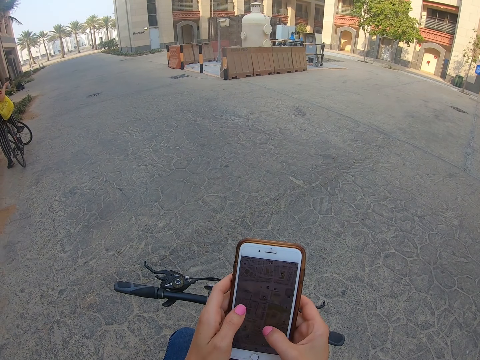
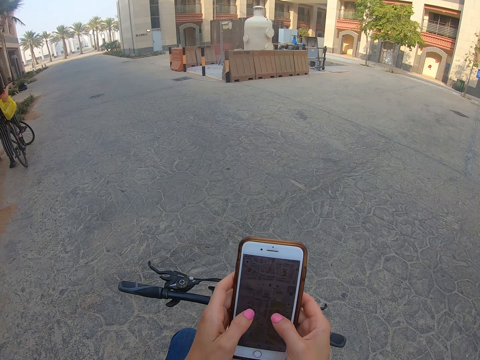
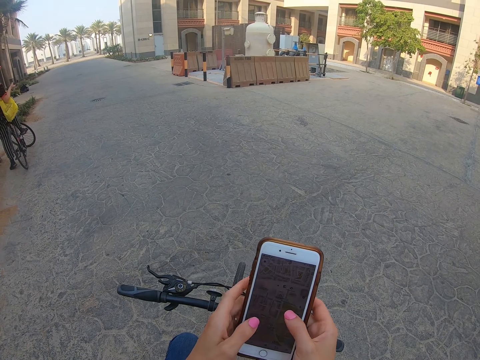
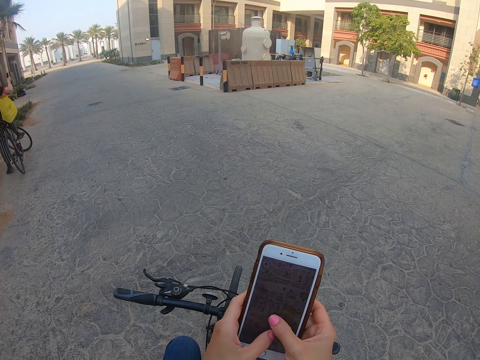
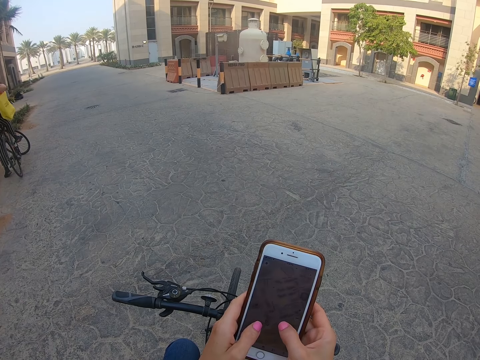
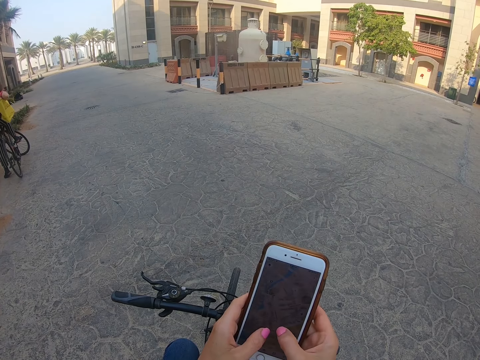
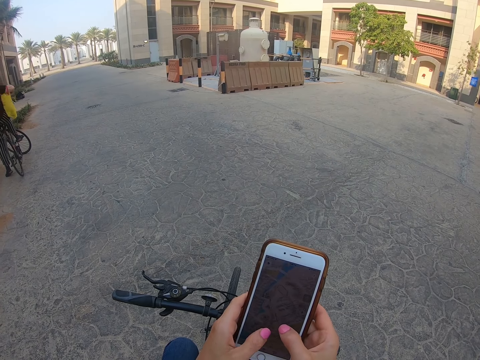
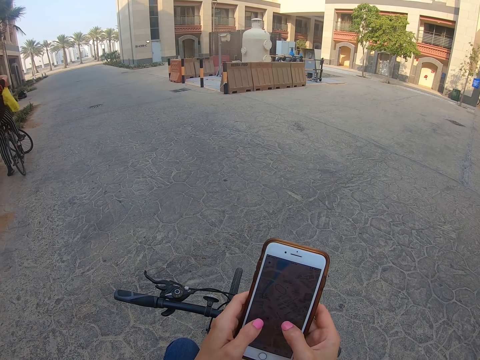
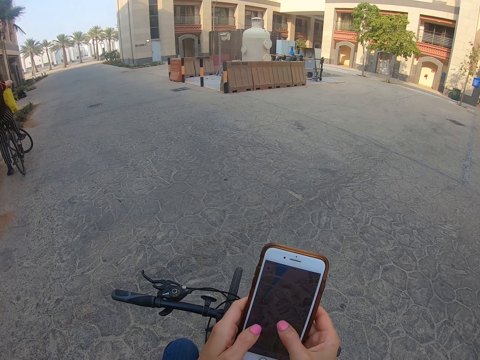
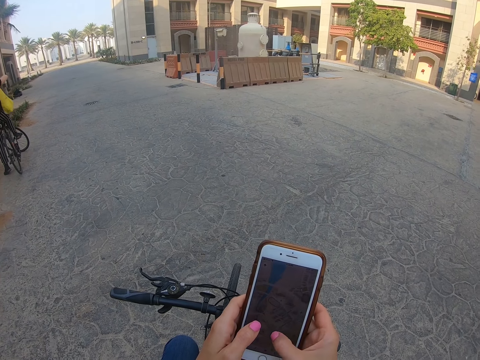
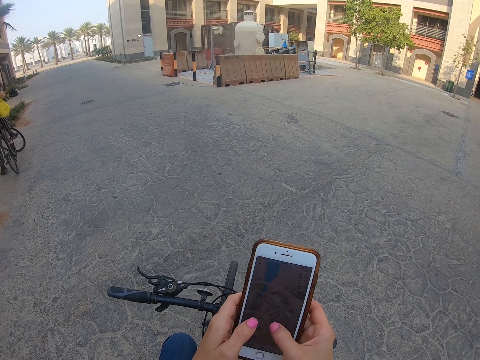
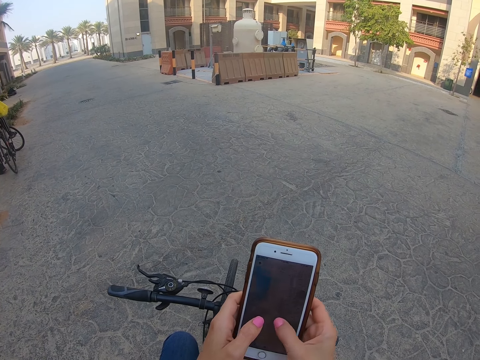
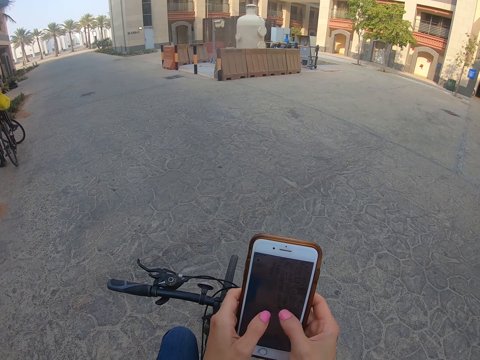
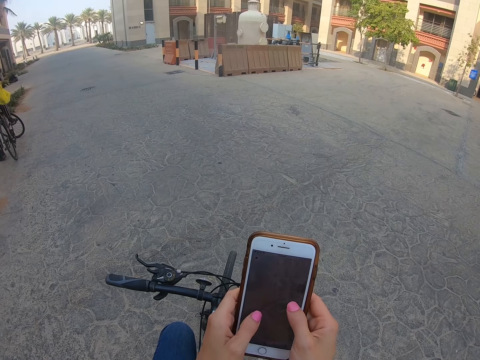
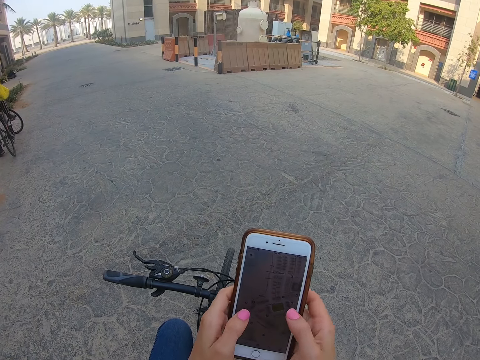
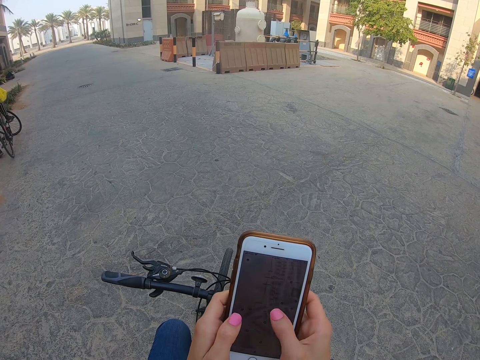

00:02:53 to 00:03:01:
A lady puts a phone in a bag.

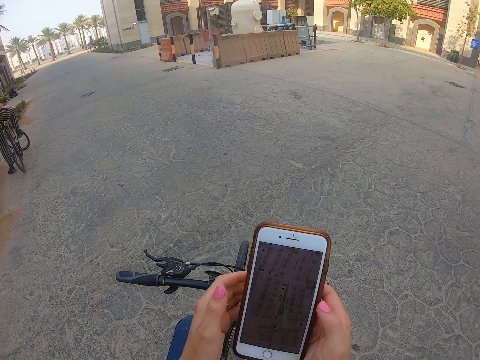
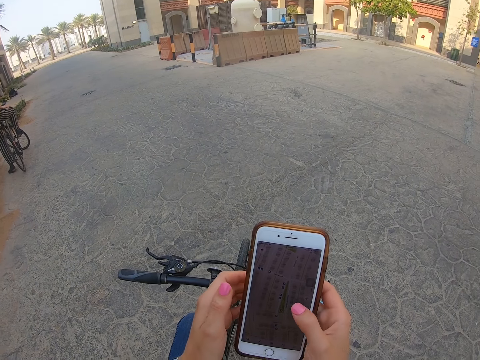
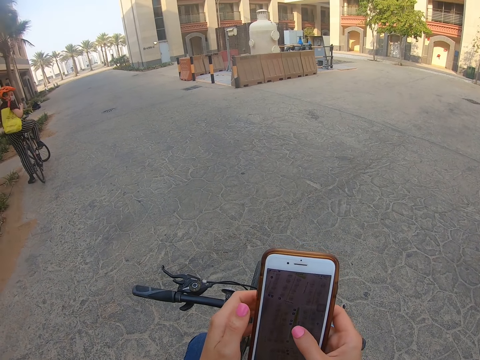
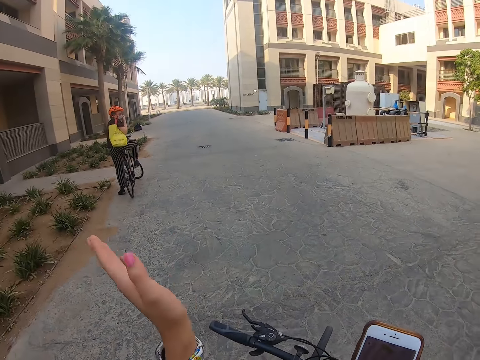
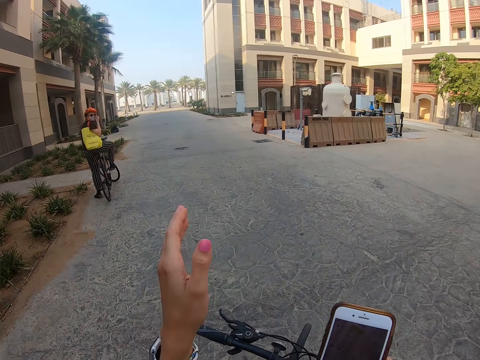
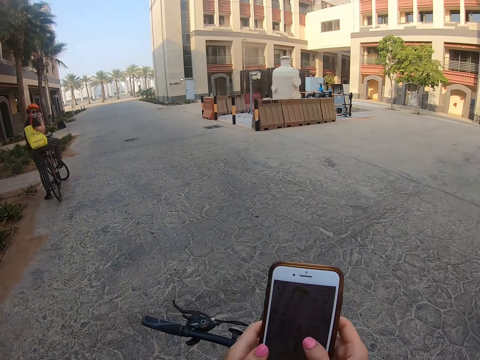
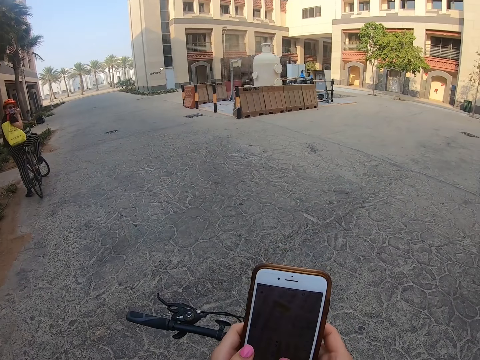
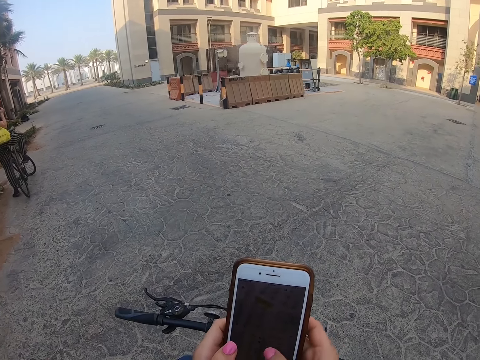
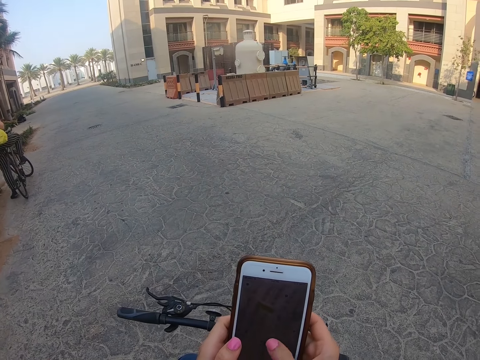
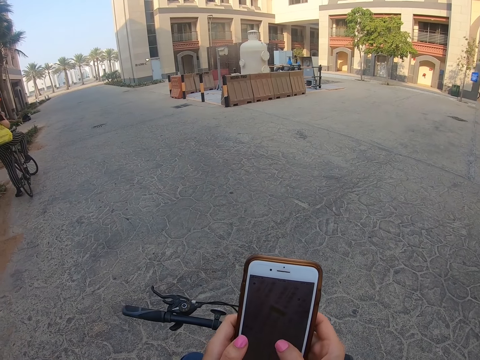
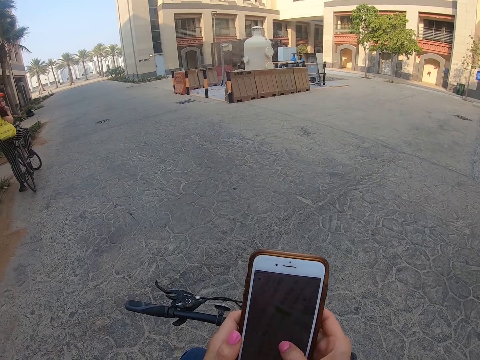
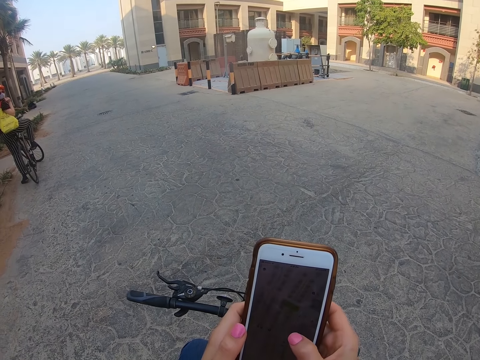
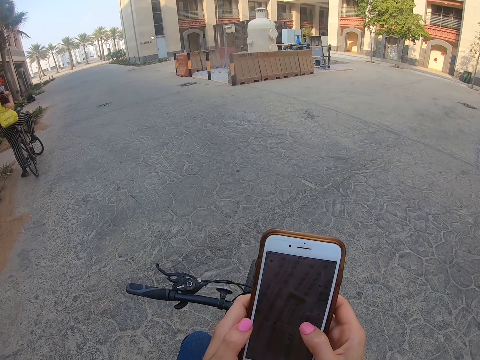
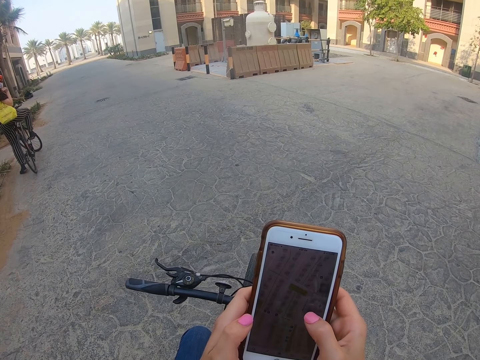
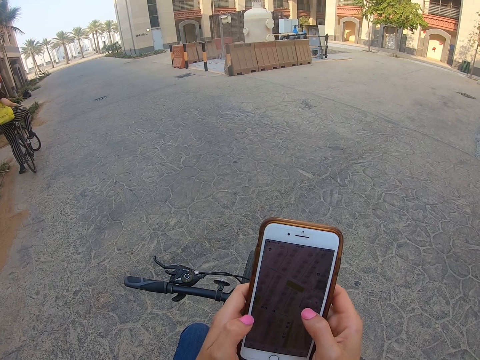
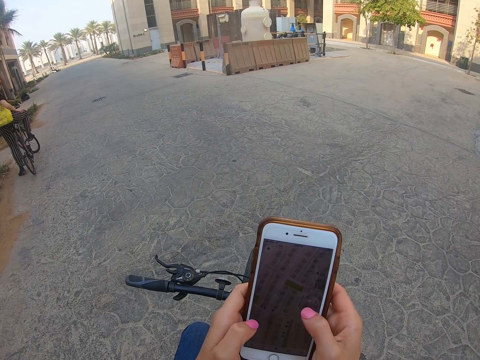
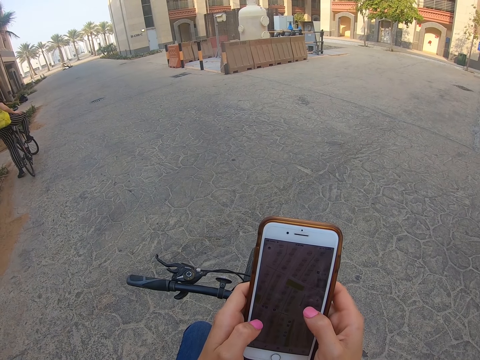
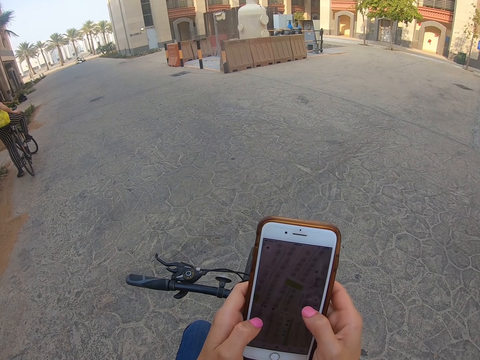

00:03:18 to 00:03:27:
The camera wearer interacts with a lady. They wave the hand. They scroll the phone.

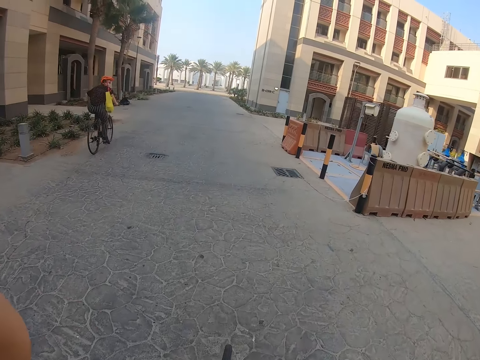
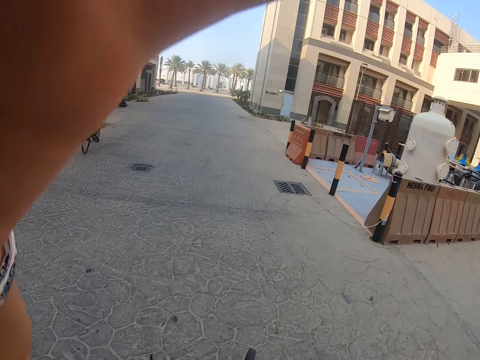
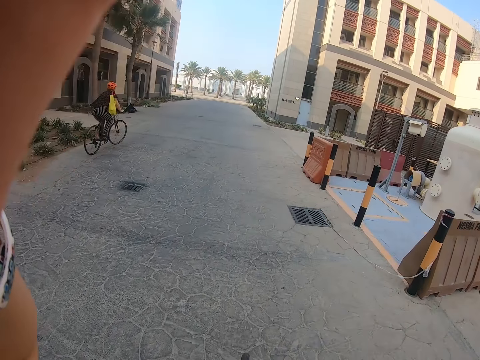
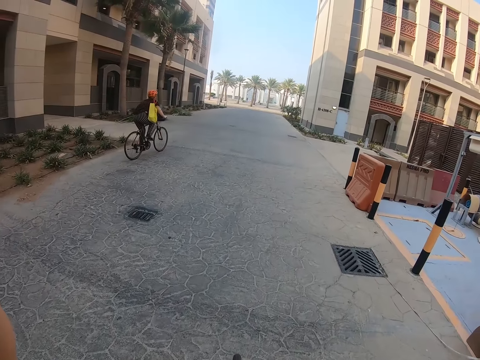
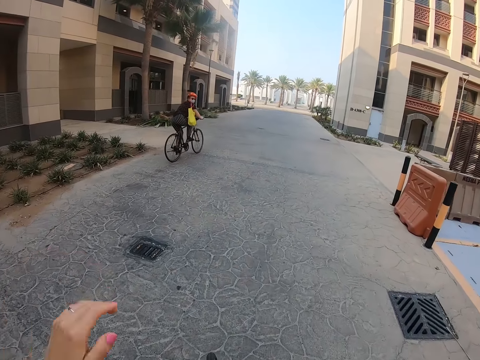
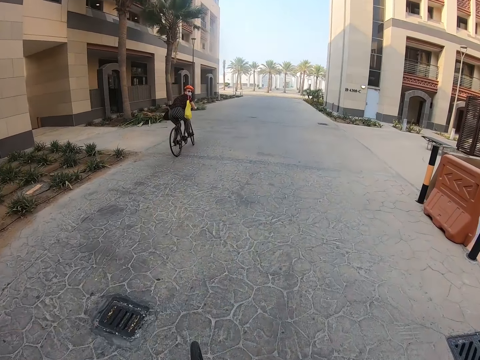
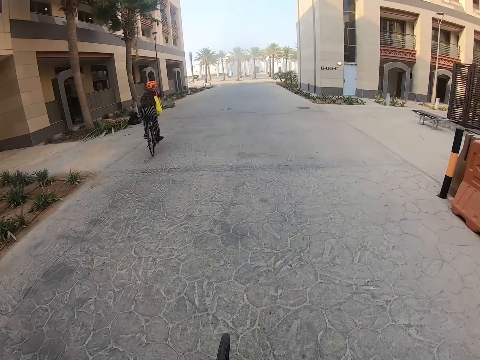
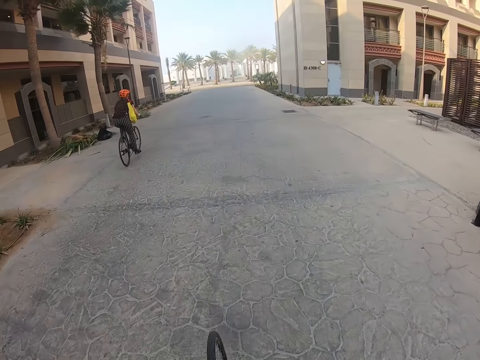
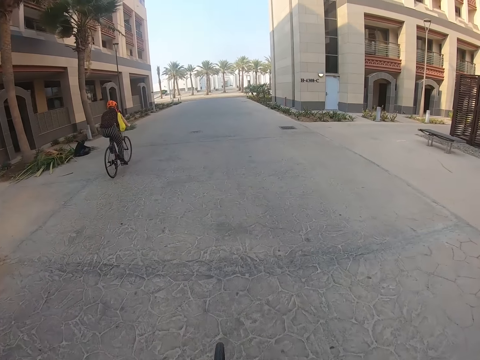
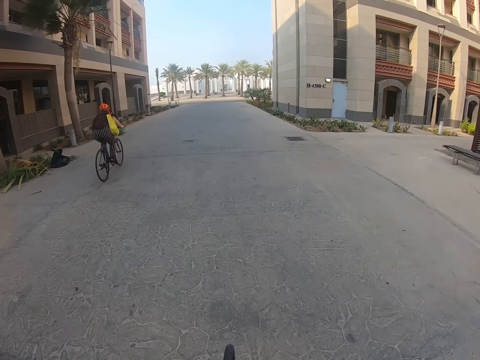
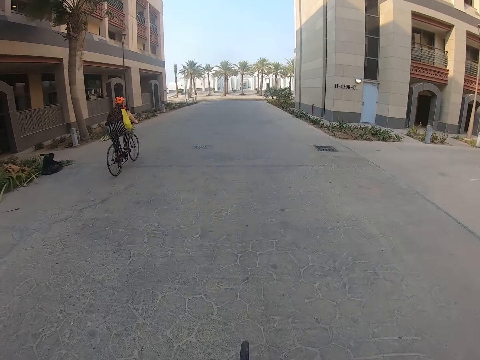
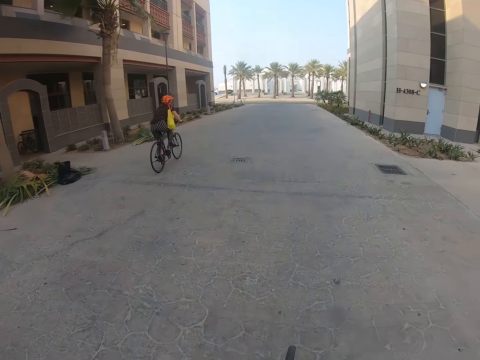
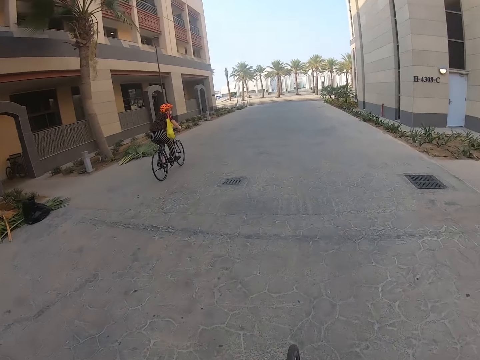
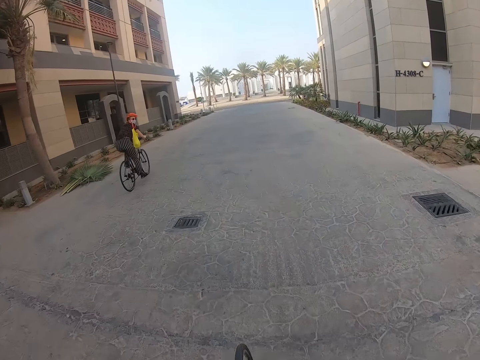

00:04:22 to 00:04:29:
The camera wearer puts the hand down.

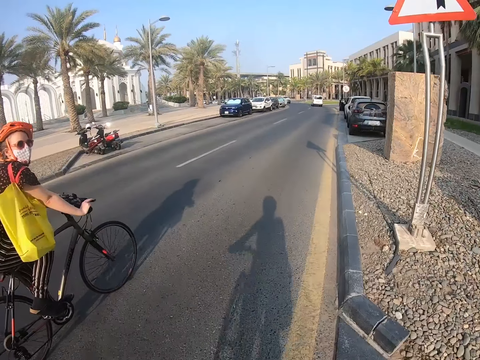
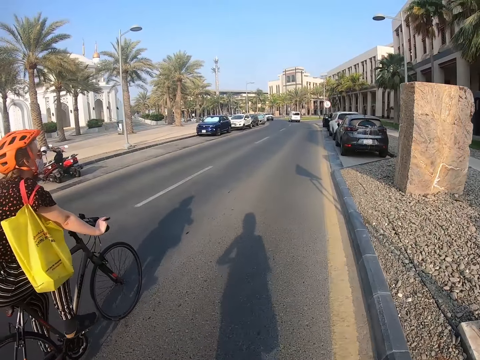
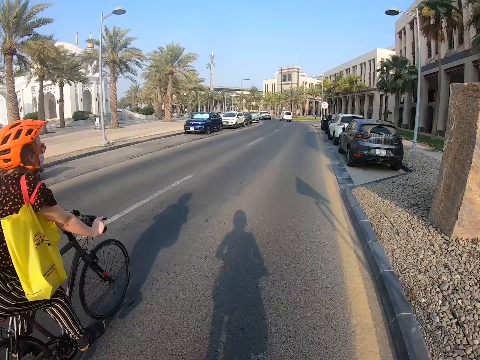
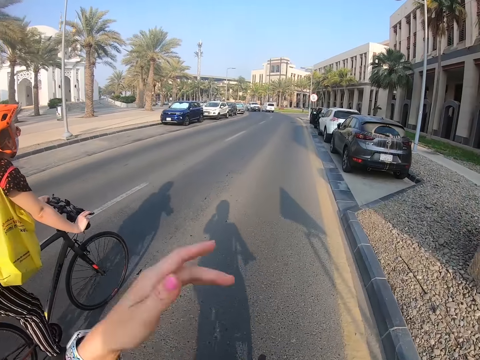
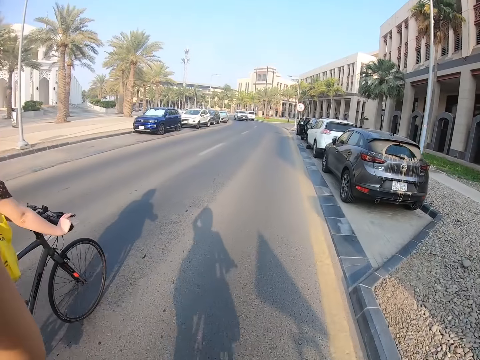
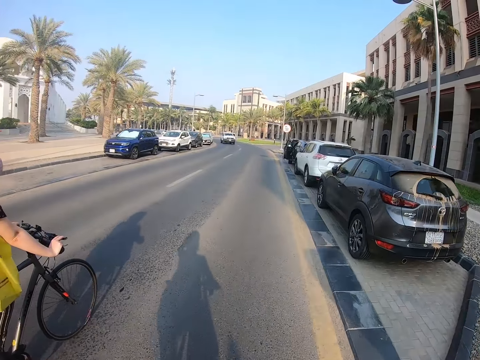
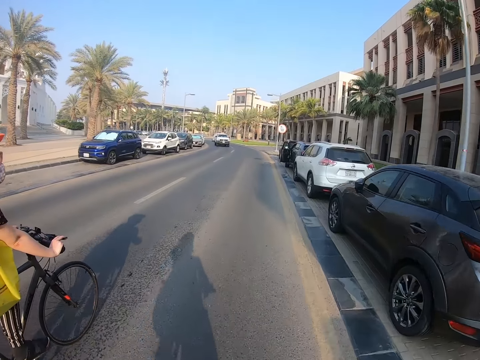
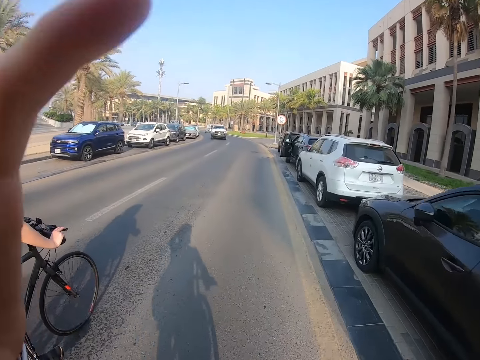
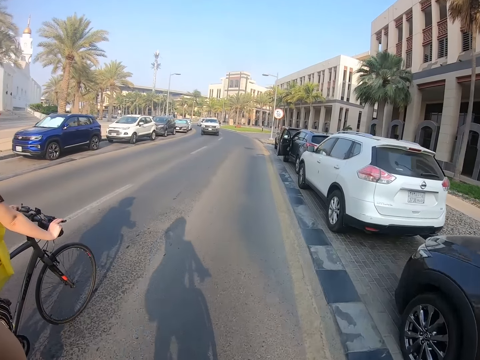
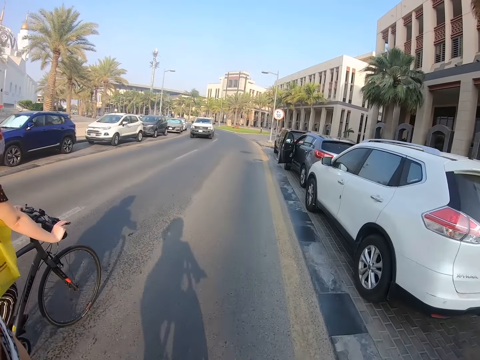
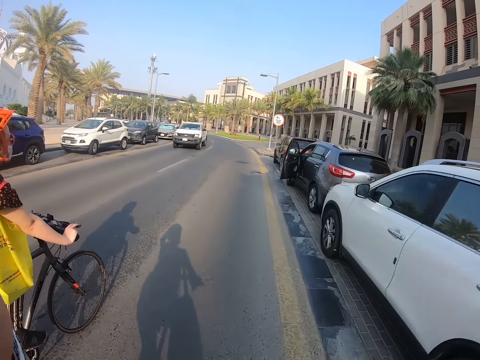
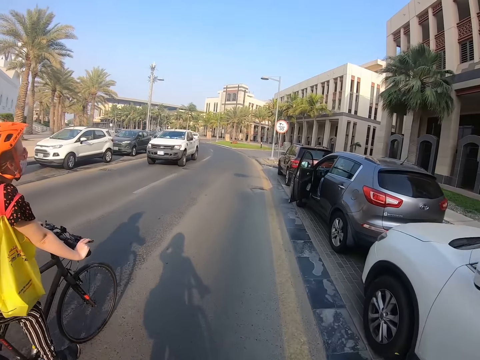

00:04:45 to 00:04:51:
The camera wearer raises the left hand. A woman rides a bicycle.
